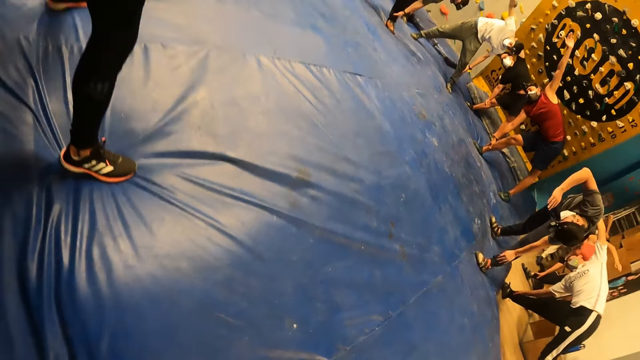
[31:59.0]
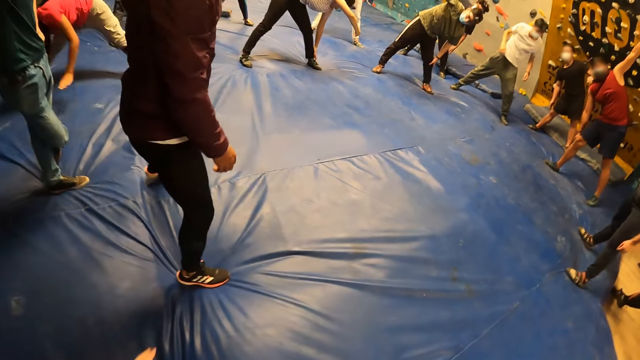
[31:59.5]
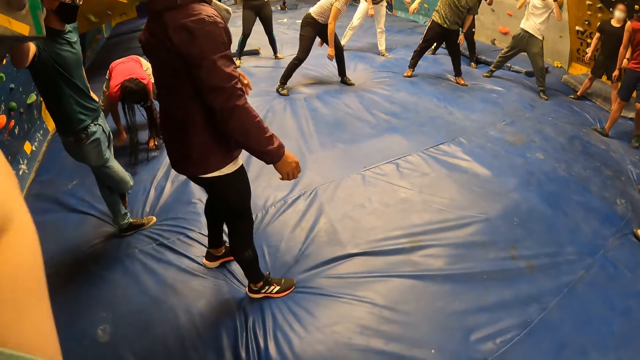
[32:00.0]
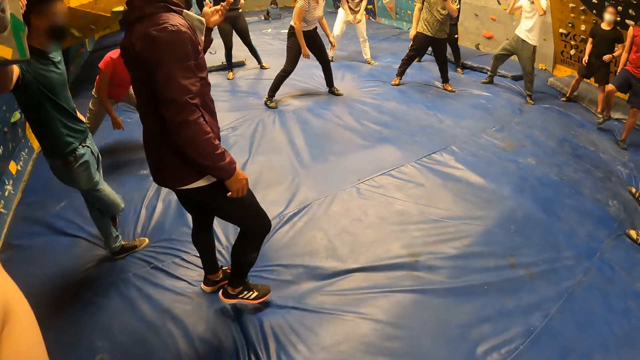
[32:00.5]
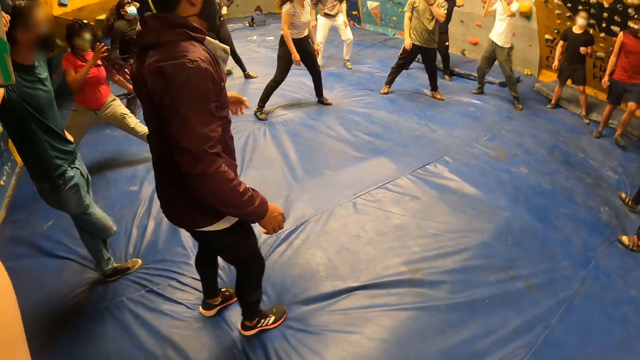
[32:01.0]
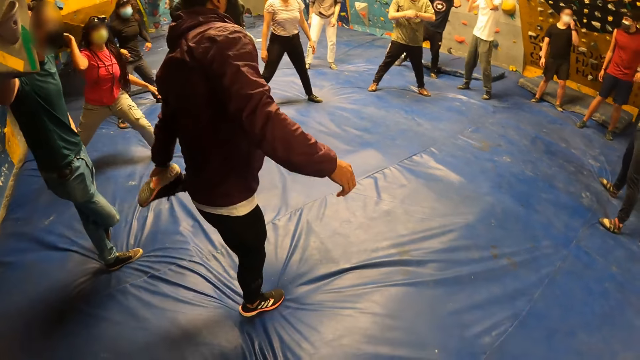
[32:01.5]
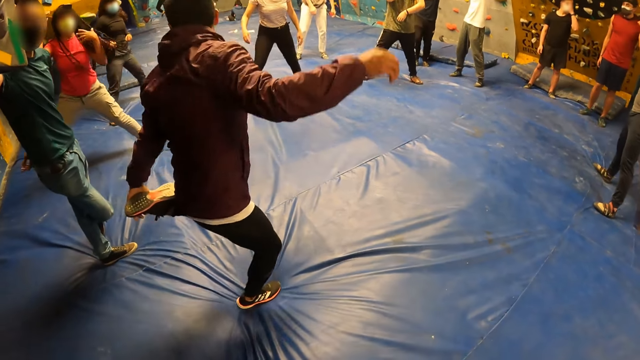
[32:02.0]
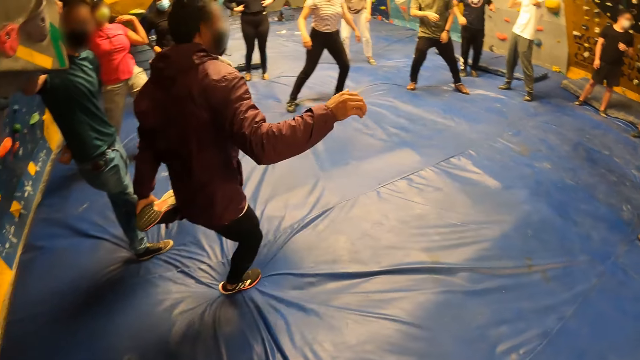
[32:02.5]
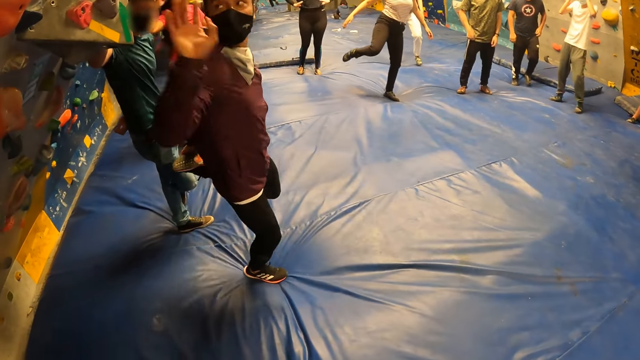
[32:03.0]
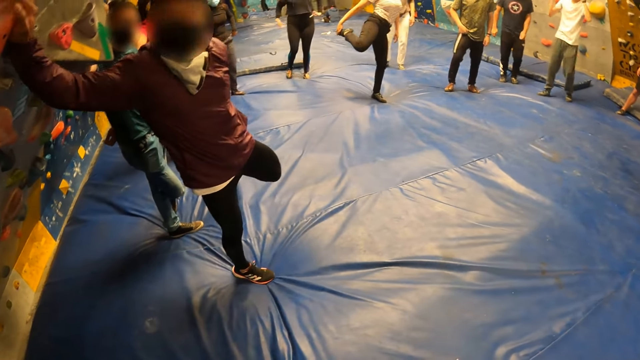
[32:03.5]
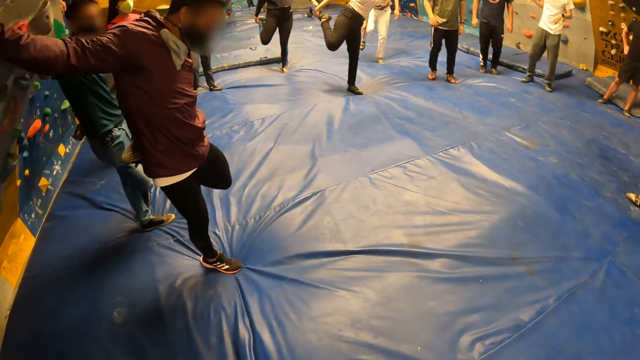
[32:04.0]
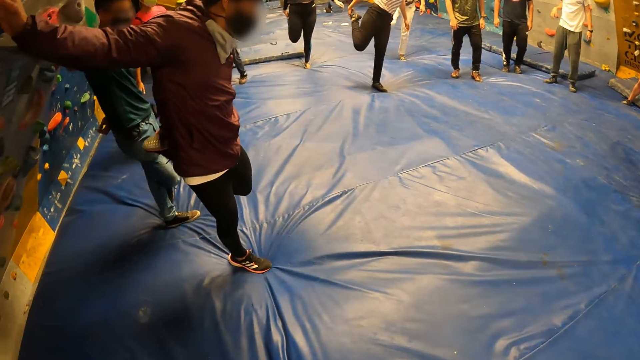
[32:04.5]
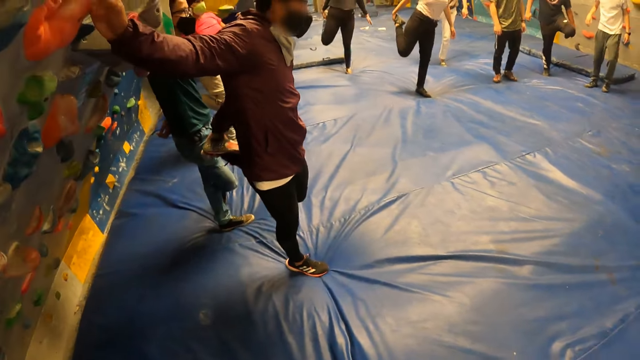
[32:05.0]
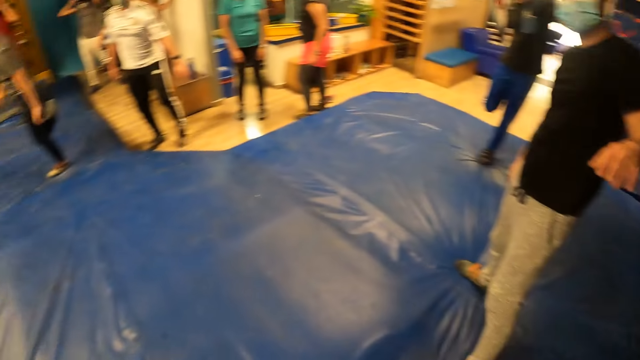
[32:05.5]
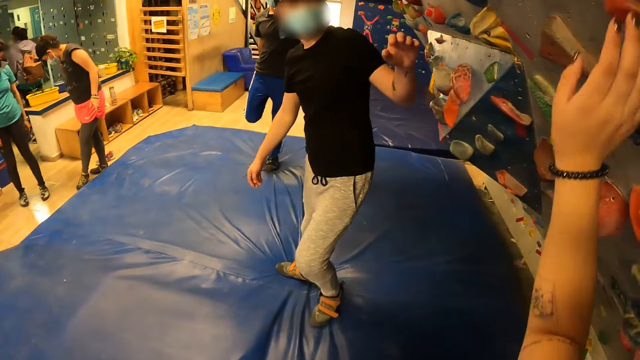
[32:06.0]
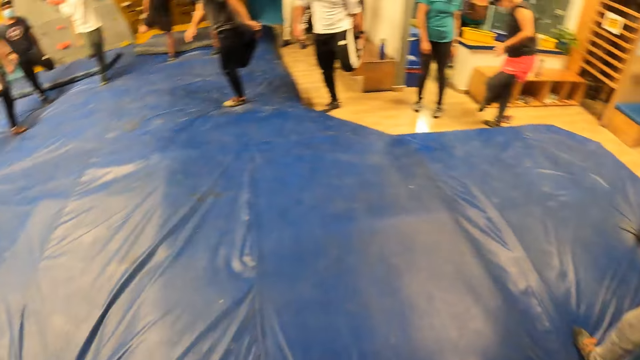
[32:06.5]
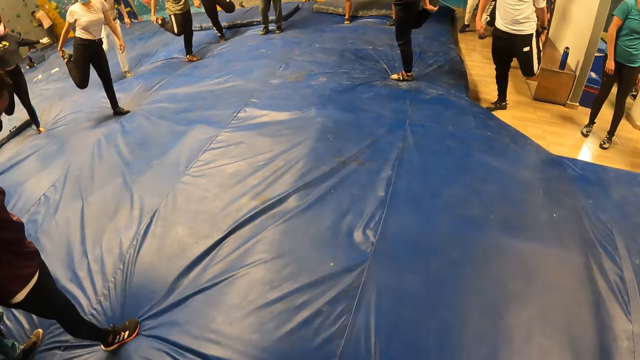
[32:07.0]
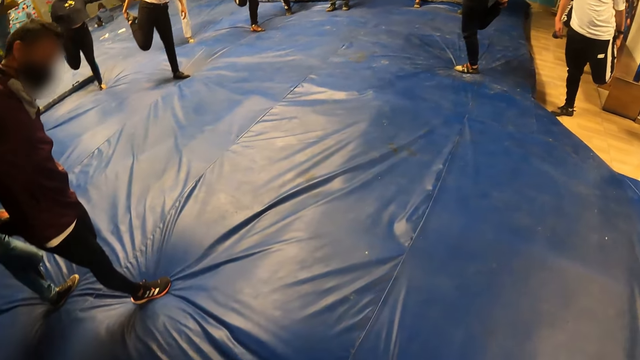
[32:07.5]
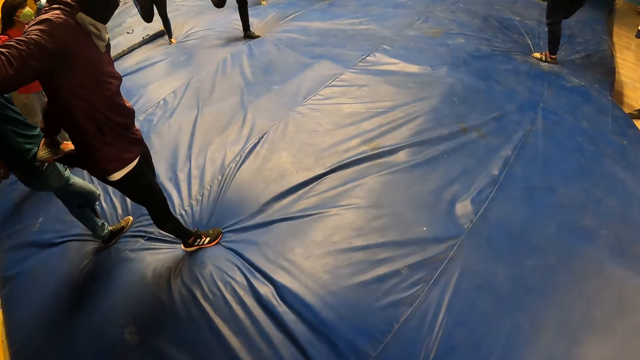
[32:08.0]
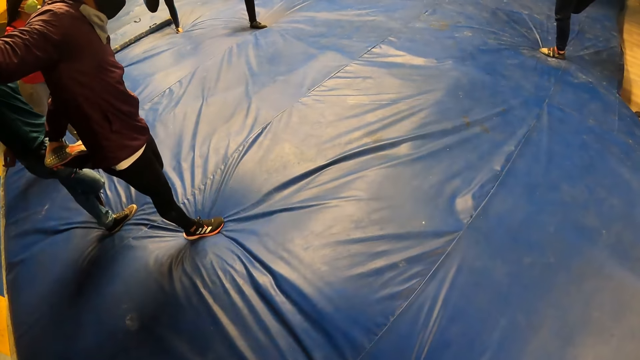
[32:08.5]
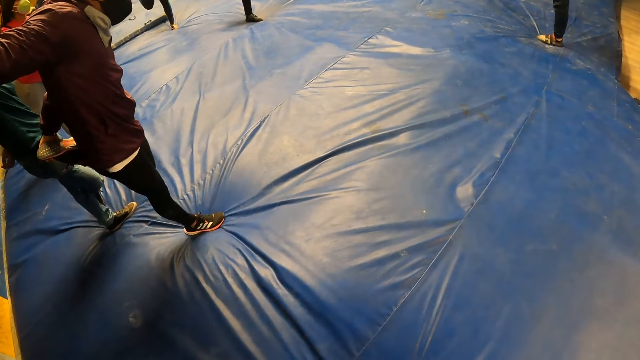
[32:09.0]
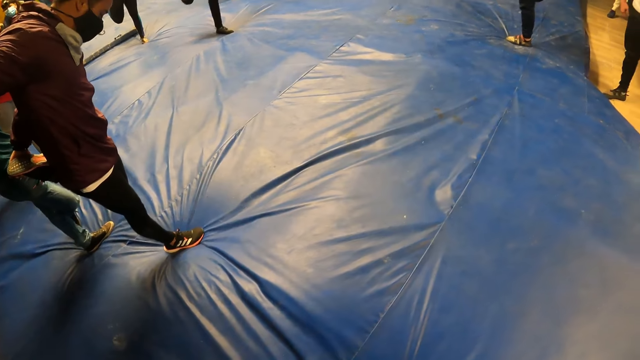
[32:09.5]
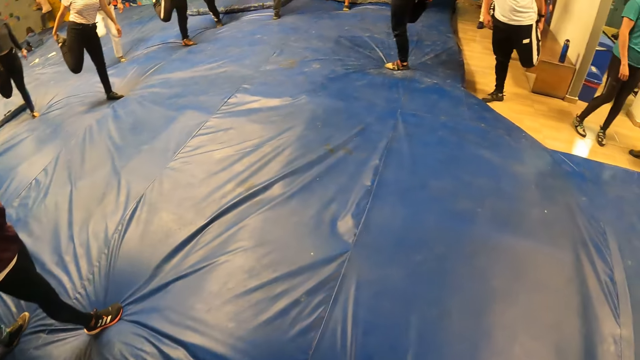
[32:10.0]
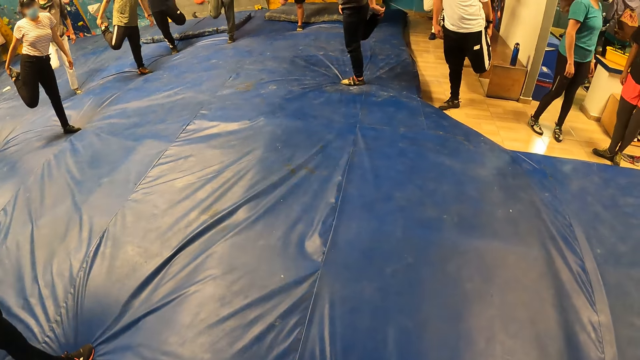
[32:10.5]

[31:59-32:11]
The camera wearer turns around the room. The trainer exercises his left leg and places his right hand on a wall. The camera wearer holds his leg.

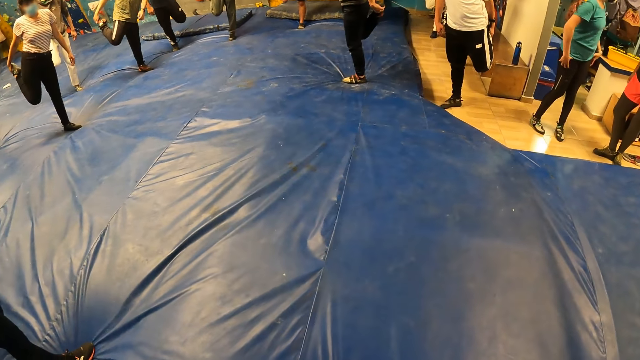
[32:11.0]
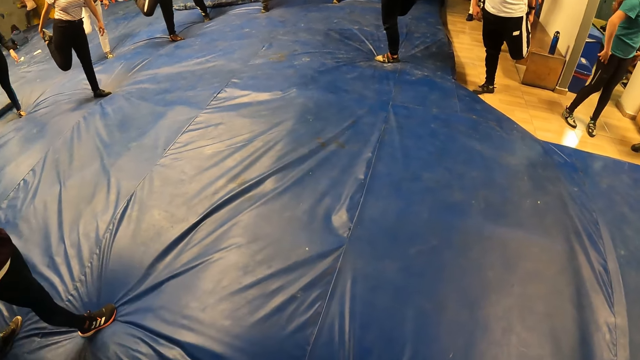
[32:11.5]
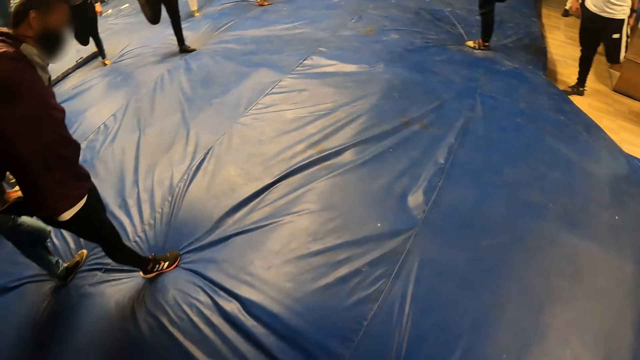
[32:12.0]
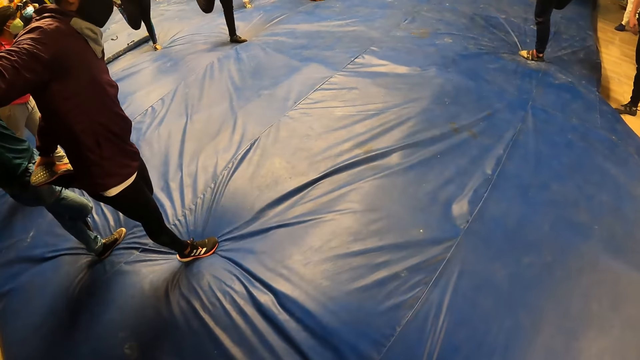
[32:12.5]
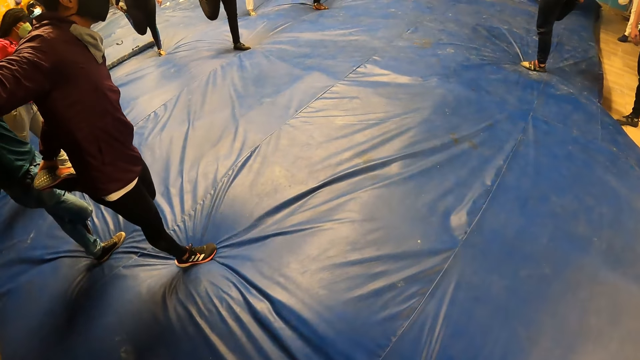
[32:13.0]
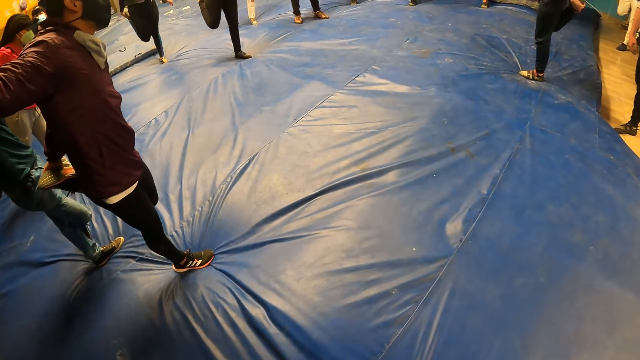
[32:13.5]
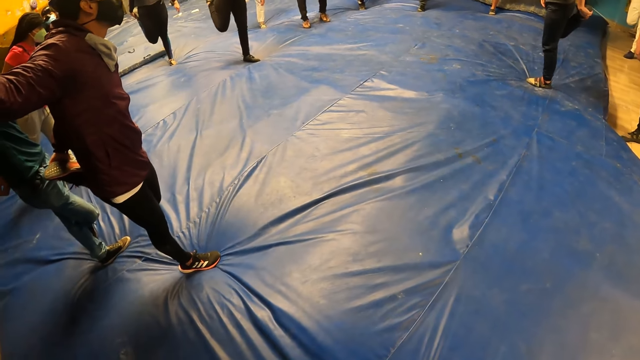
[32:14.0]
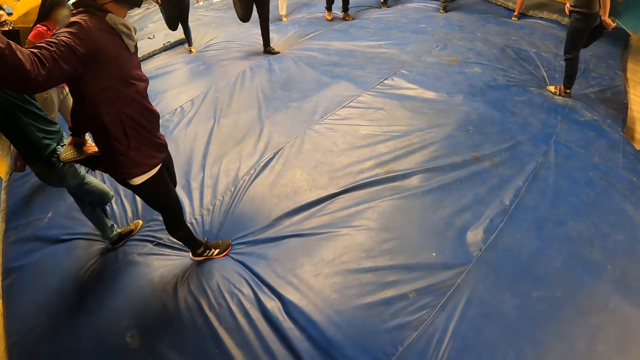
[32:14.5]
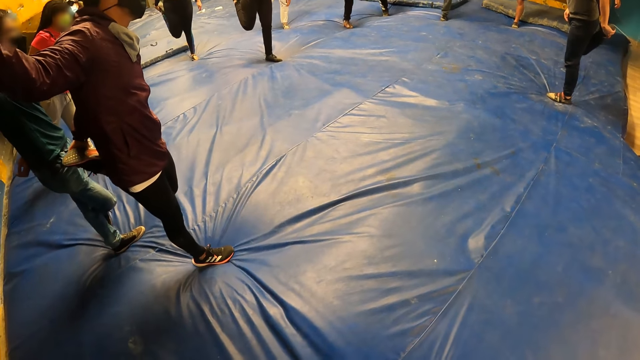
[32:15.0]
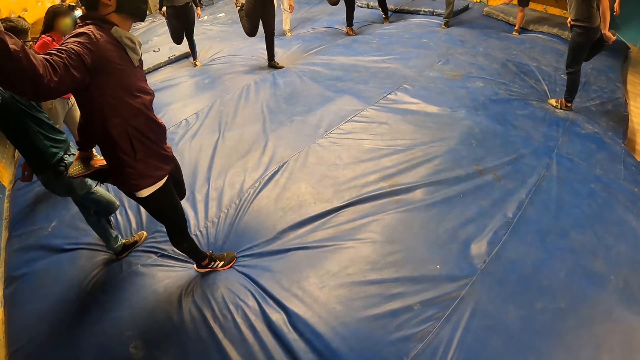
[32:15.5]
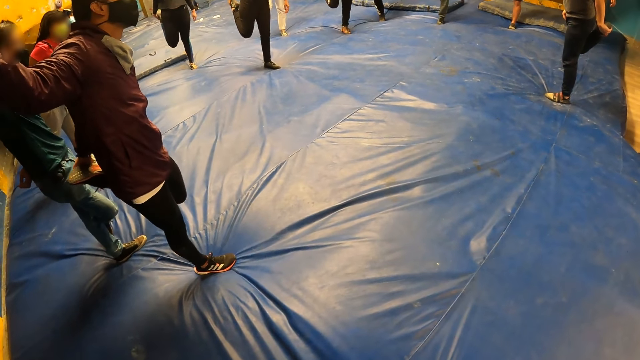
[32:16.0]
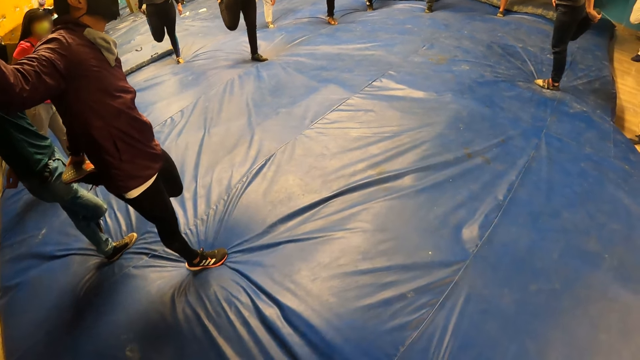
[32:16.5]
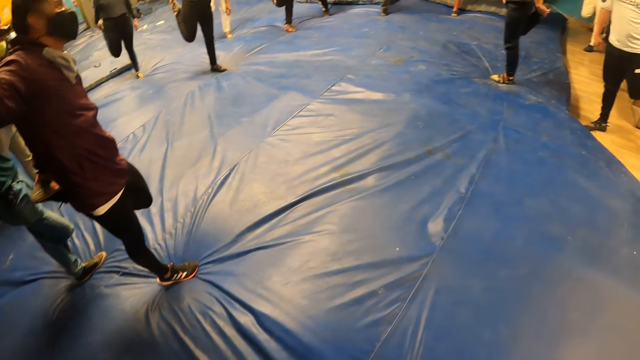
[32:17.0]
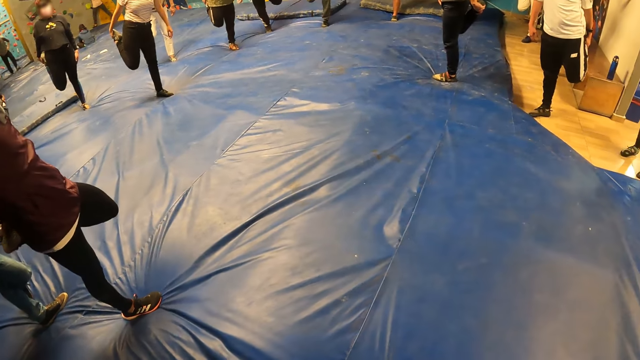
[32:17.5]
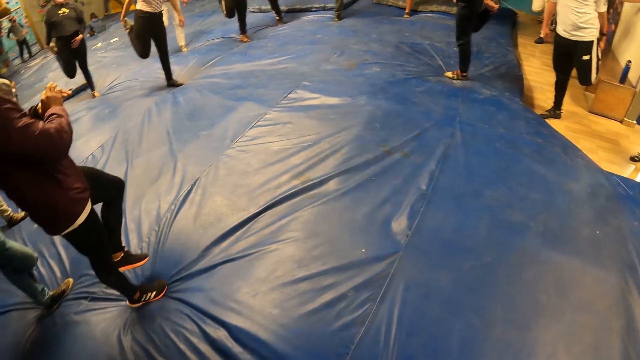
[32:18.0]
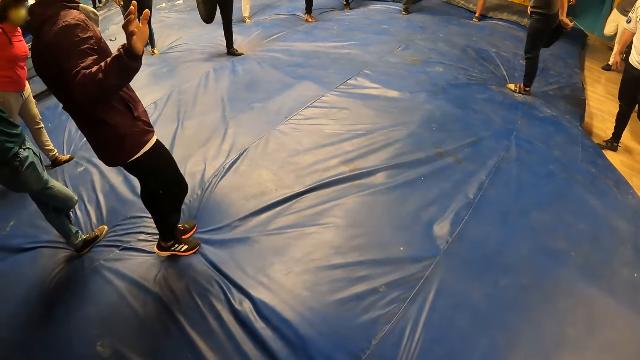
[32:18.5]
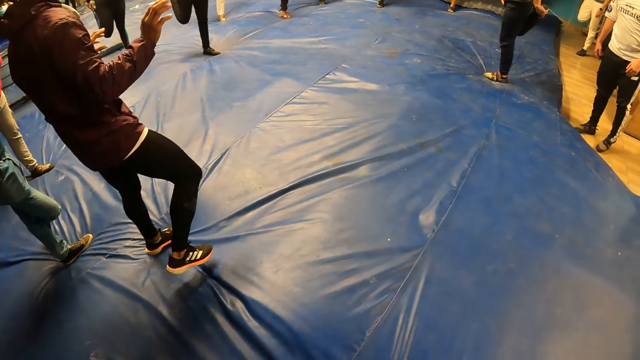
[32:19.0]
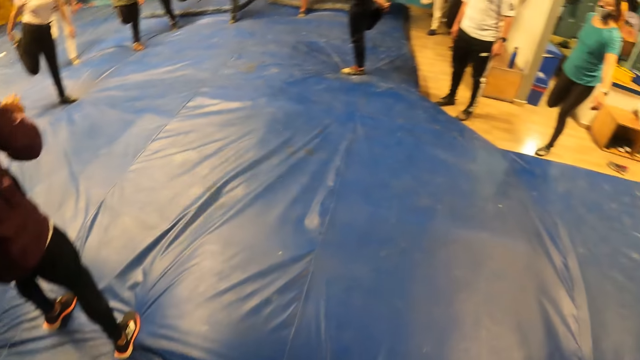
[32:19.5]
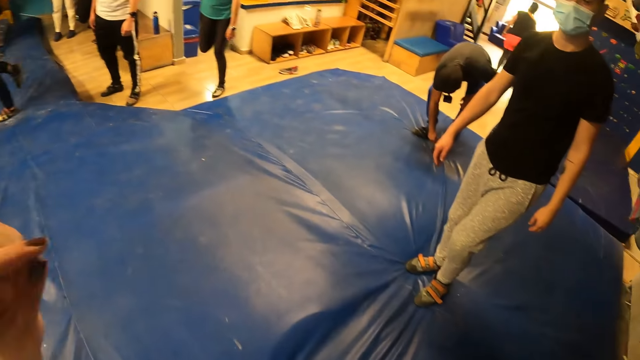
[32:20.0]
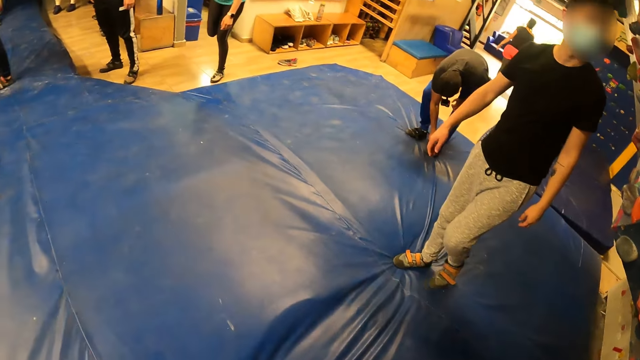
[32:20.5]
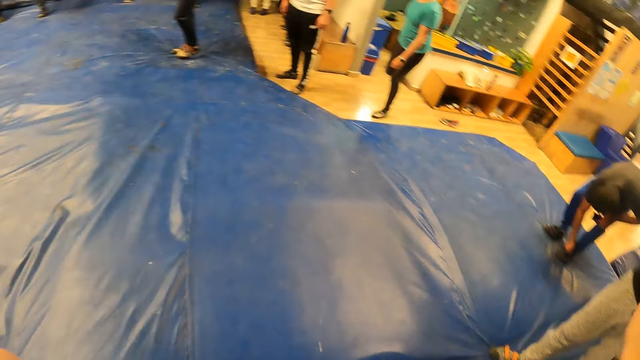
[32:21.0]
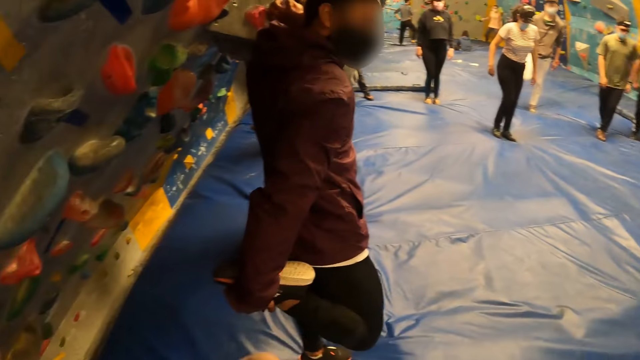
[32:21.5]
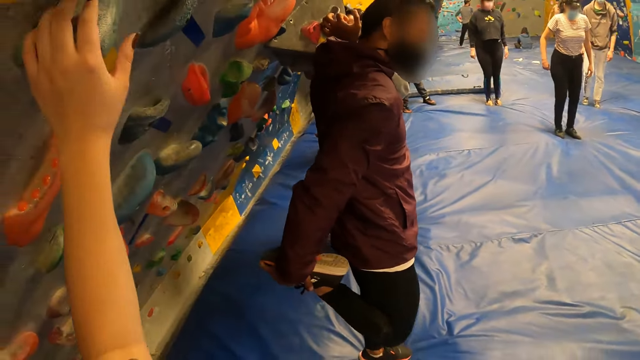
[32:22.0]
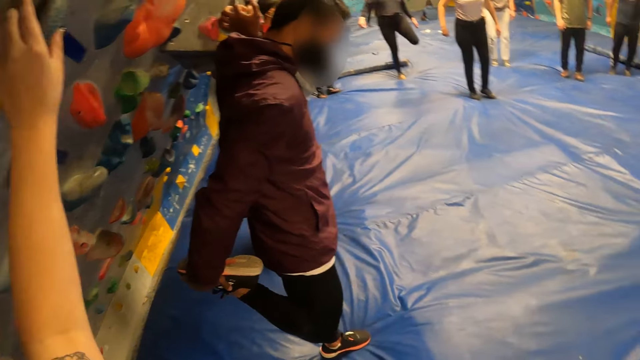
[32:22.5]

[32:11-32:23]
A trainer walks around the room. The trainer exercises his right leg and stretches his leg. The camera wearer places her left hand on the wall.
